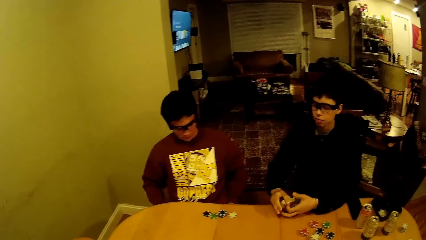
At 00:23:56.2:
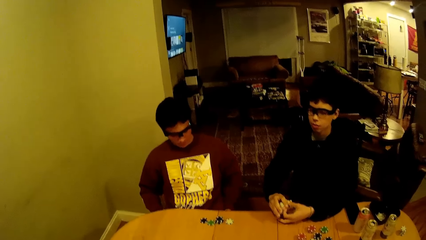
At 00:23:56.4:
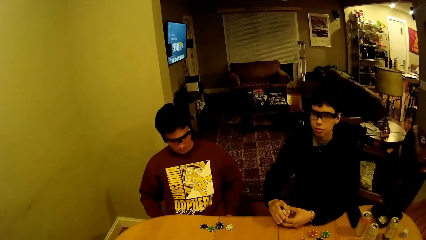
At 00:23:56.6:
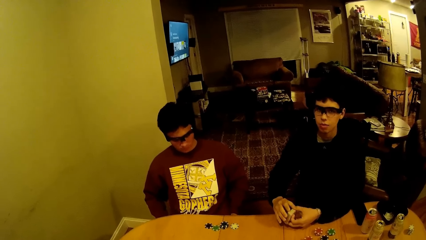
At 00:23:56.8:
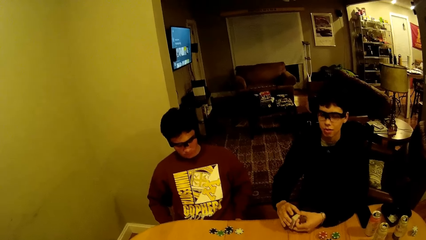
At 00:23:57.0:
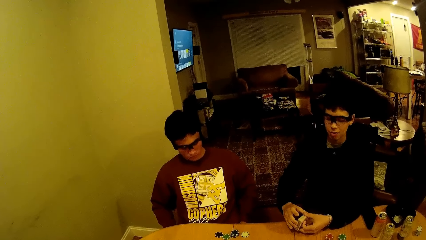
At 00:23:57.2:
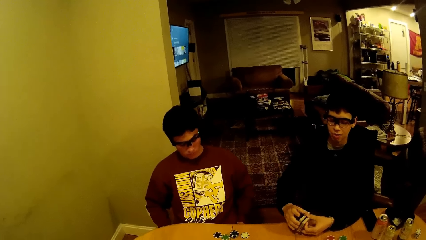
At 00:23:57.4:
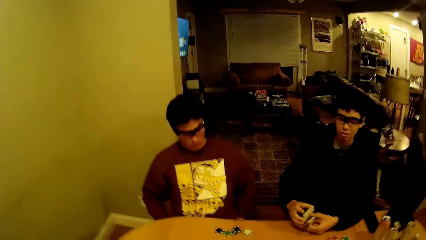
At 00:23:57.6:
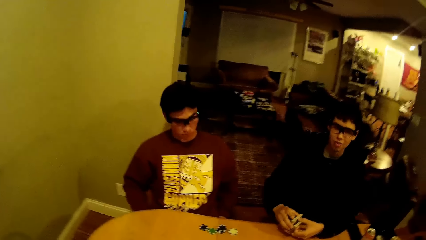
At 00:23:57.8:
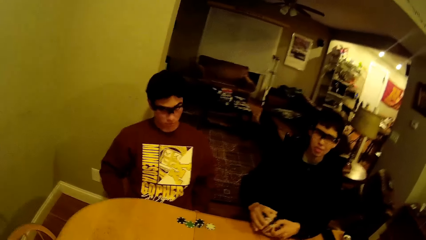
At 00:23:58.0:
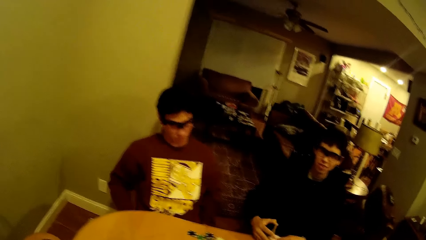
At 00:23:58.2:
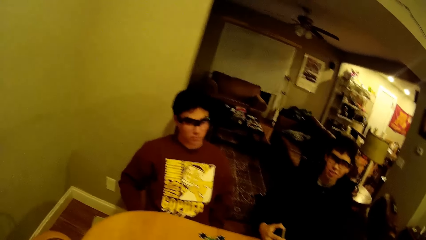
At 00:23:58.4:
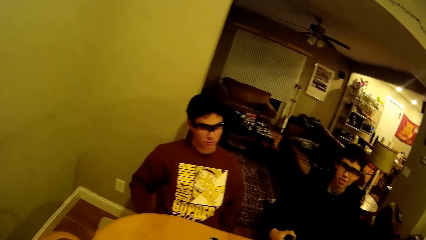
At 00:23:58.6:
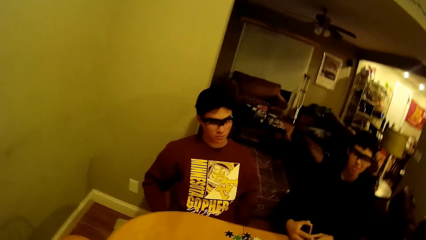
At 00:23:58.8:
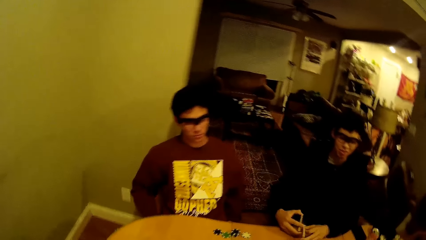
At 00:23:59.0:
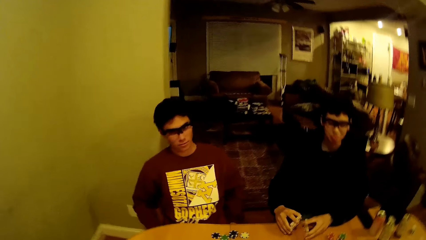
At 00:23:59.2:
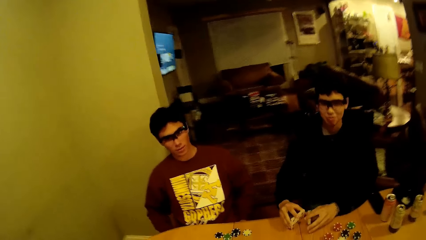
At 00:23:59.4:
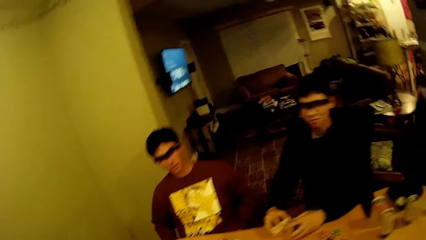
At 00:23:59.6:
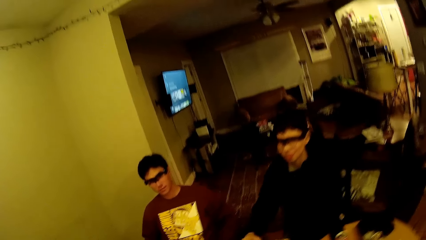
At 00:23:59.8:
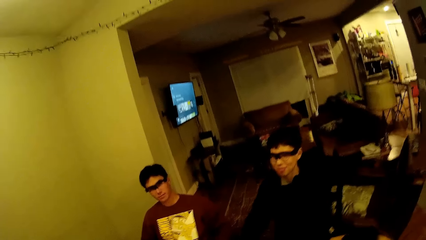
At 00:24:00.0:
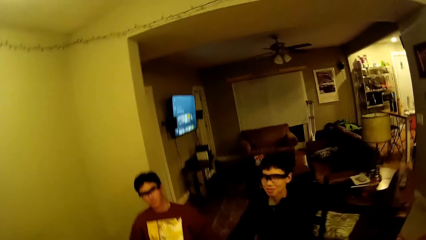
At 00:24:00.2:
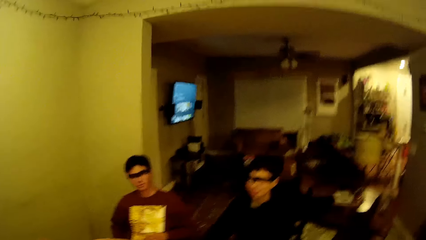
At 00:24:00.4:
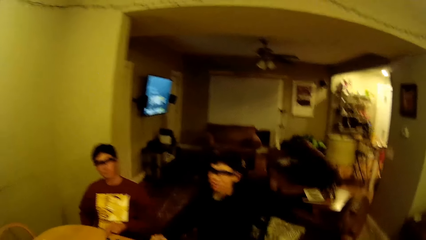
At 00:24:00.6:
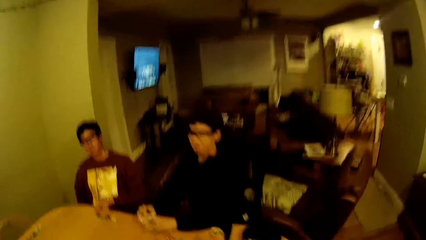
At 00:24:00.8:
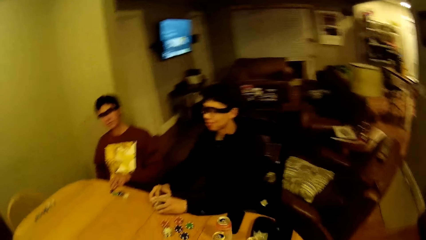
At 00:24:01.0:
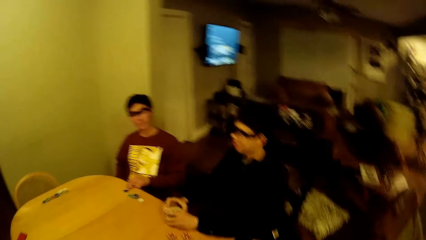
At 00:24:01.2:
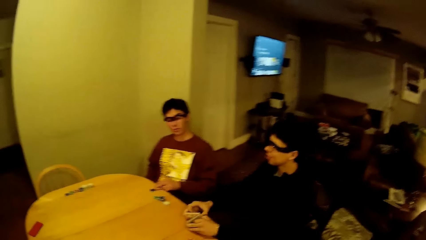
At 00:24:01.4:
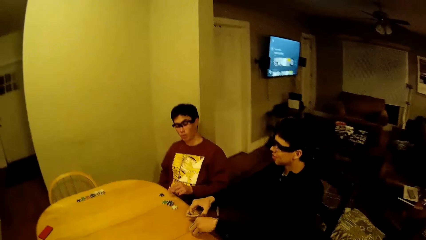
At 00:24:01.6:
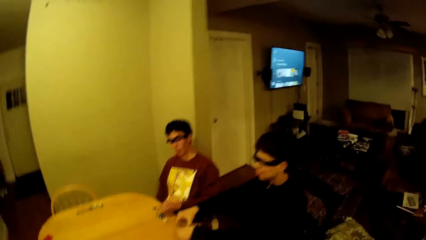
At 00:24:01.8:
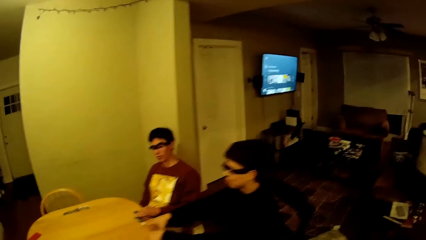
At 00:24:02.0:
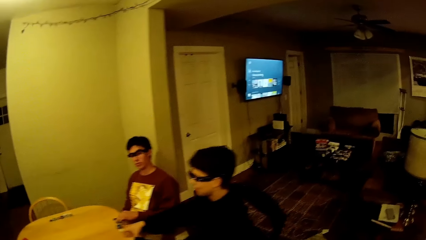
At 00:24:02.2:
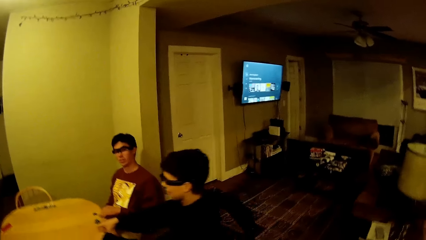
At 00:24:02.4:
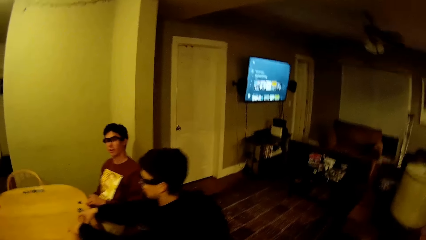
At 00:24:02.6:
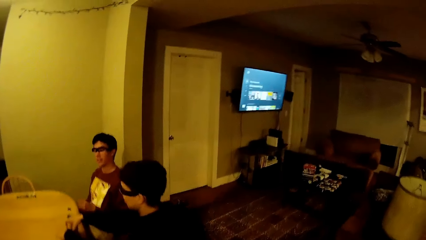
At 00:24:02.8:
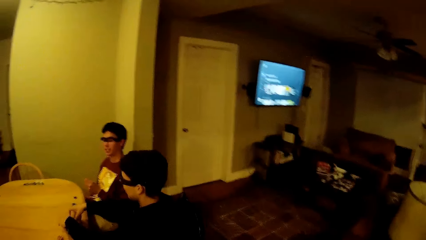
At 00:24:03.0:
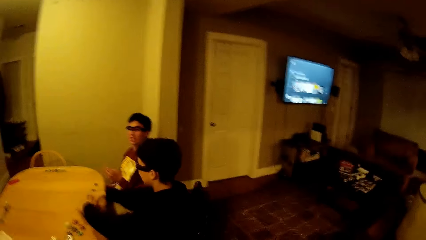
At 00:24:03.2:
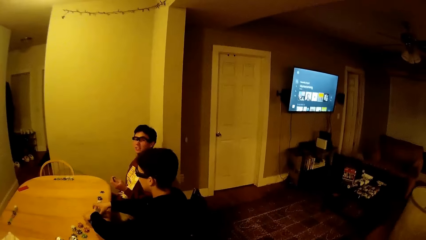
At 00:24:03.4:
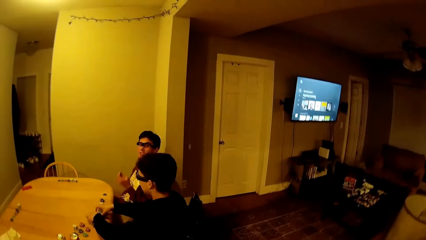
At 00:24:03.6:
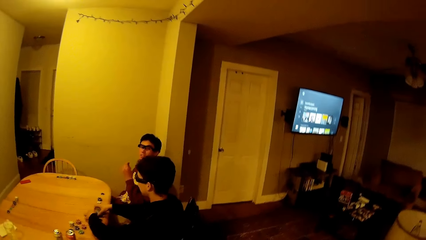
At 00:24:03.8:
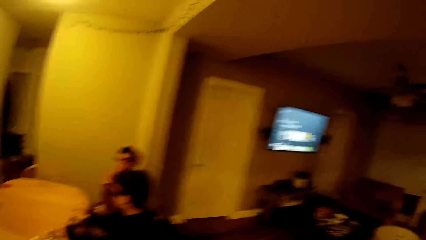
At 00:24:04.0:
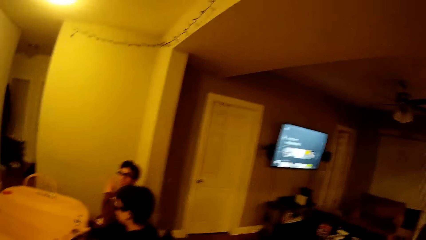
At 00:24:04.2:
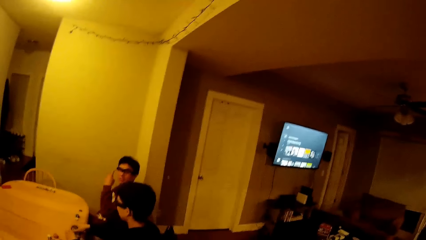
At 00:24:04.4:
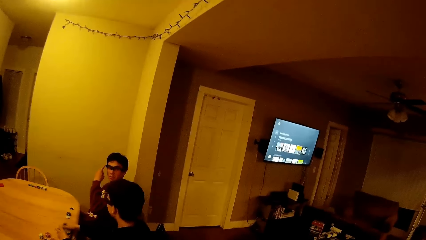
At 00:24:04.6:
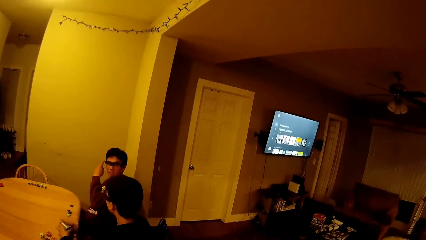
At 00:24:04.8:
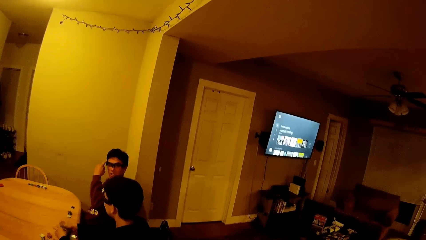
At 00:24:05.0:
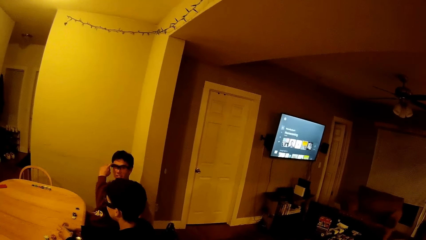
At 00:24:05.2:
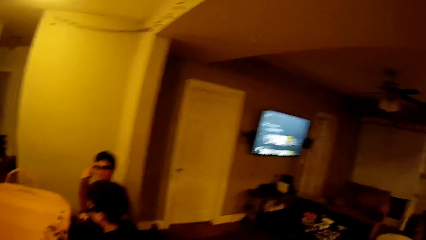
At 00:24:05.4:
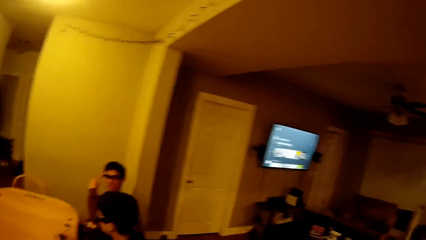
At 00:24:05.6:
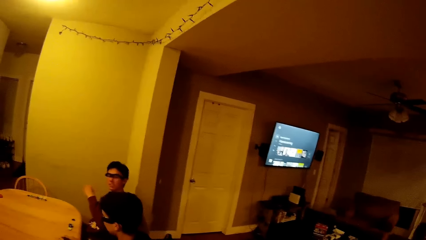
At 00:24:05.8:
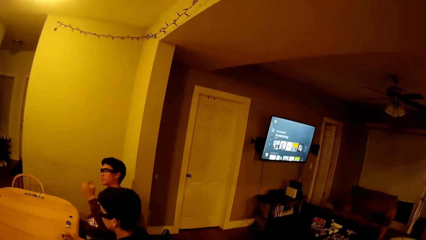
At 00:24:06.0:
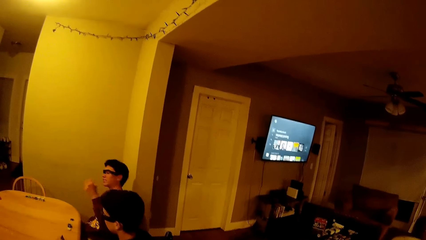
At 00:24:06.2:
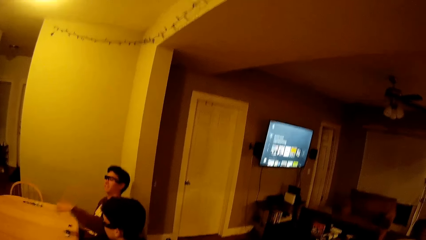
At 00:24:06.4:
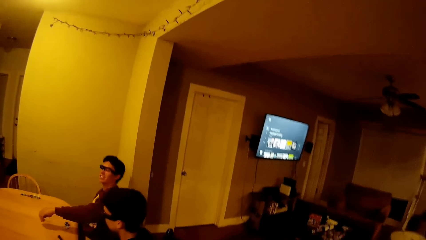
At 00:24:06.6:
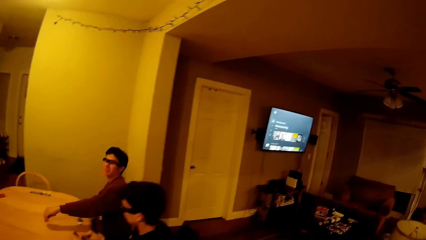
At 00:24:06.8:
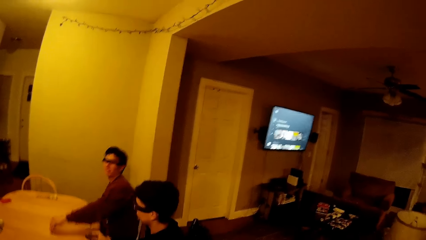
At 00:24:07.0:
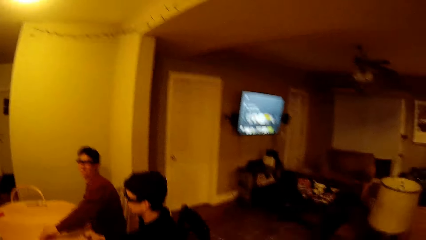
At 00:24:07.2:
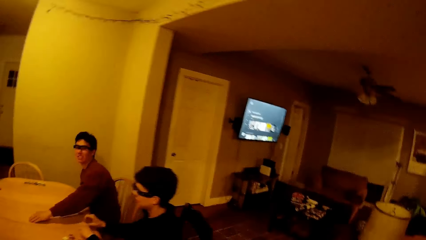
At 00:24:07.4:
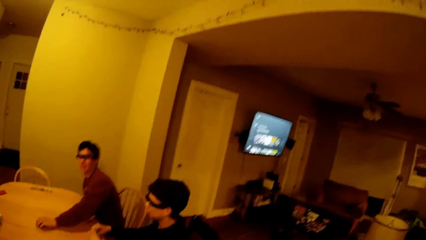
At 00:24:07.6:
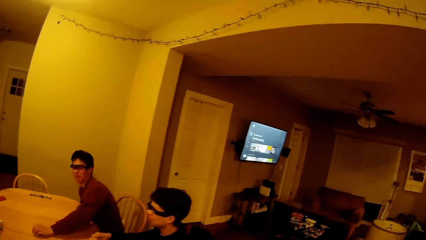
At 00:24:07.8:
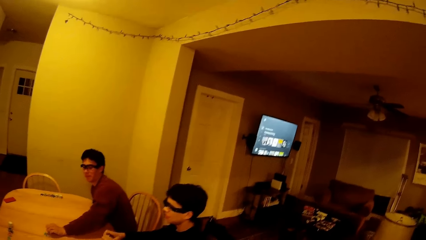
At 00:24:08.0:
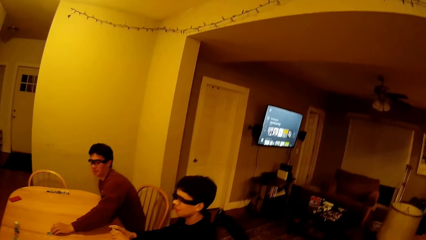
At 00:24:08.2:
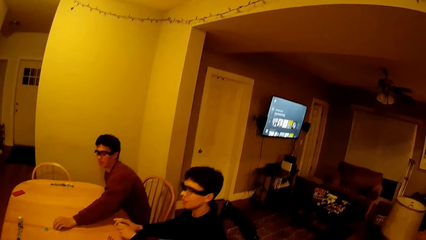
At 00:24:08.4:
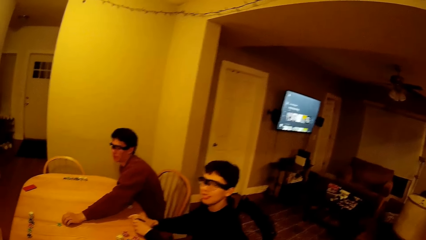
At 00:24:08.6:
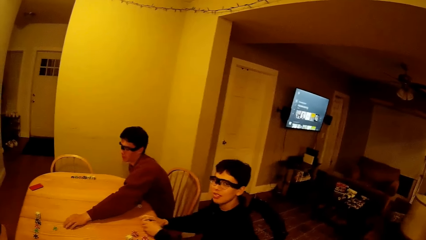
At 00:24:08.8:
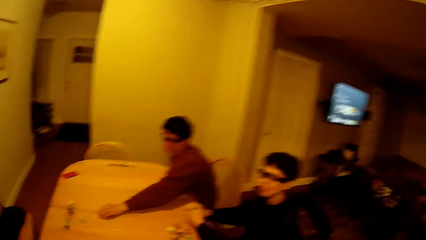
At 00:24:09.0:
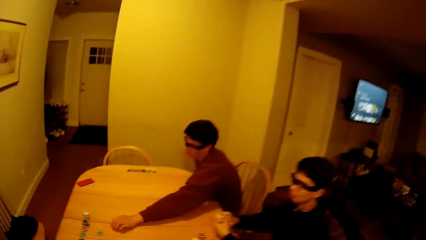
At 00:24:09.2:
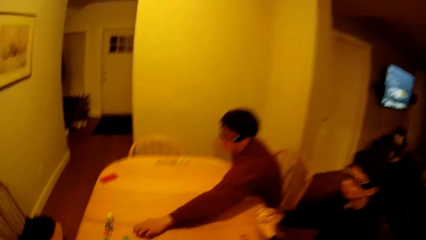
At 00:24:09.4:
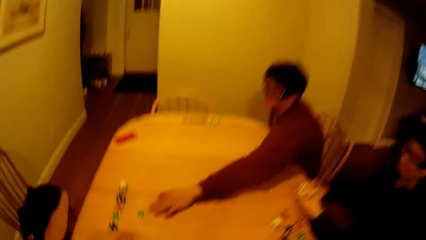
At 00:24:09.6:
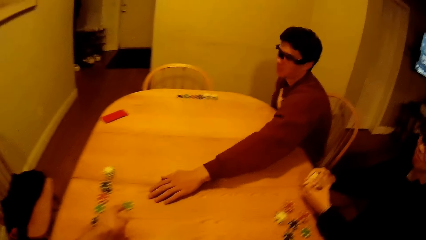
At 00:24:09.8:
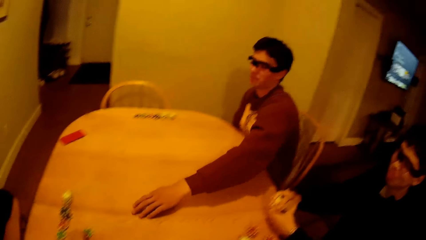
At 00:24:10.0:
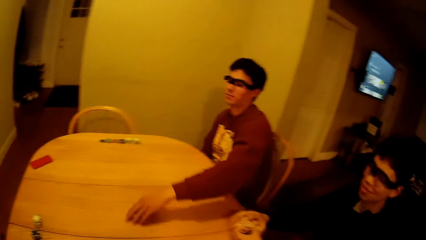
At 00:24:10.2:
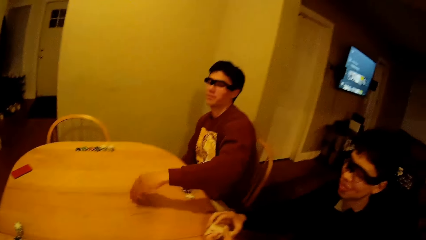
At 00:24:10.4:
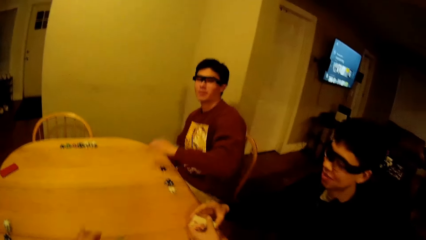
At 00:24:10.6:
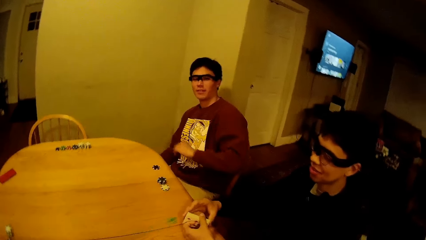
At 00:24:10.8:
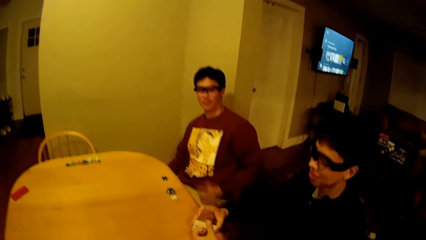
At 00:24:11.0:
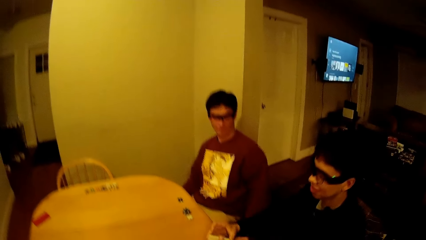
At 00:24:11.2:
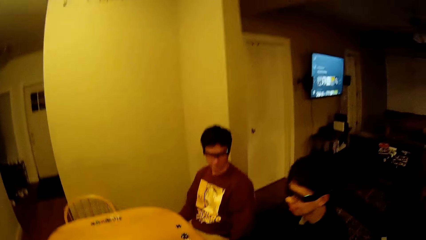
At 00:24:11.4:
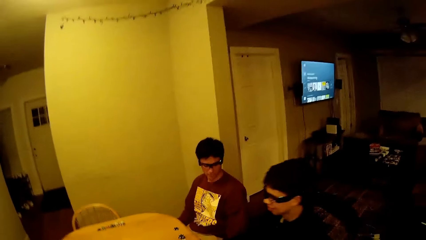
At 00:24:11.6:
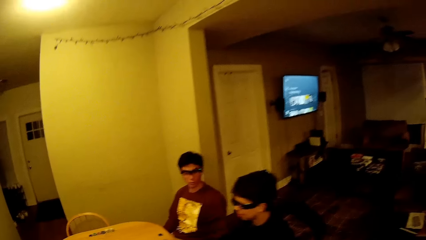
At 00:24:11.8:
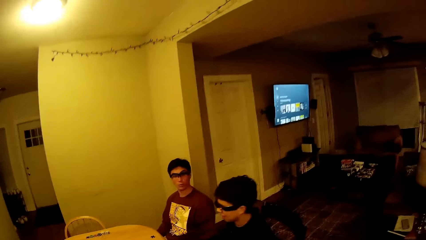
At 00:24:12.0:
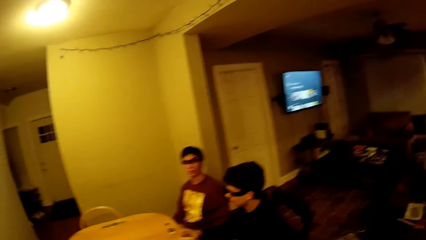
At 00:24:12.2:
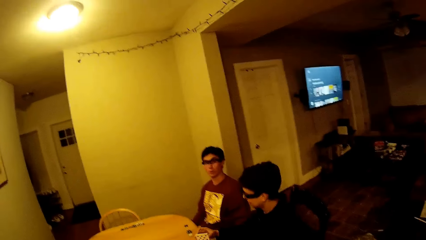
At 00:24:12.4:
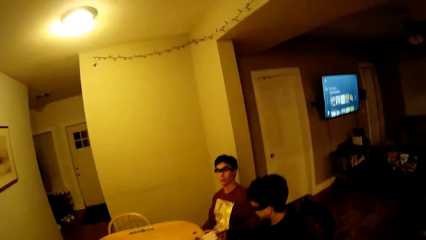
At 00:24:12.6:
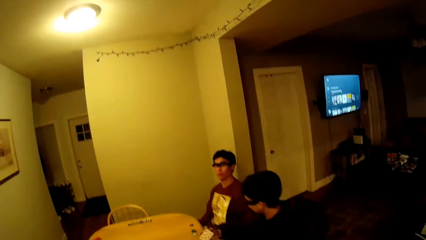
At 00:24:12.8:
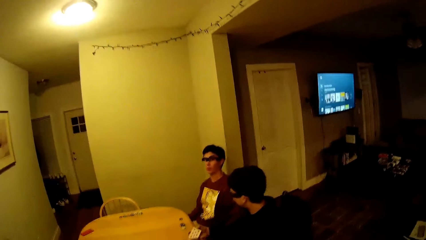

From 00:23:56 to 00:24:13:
The camera wearer interacts with the boy. He talks with a man. He interacts with another boy. The other boy touches the glasses on his face with his left hand. The other boy moves a poker chip on the table with his left hand.
